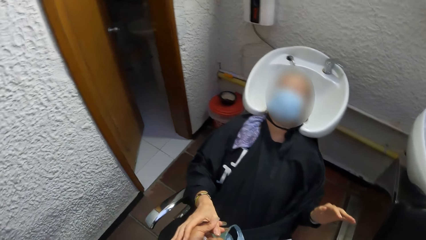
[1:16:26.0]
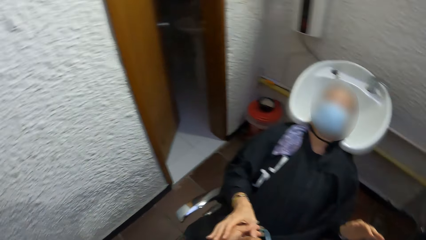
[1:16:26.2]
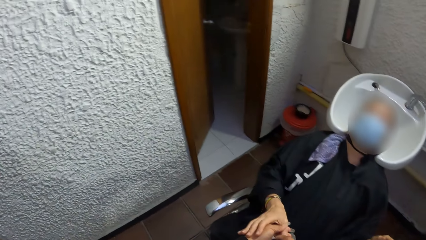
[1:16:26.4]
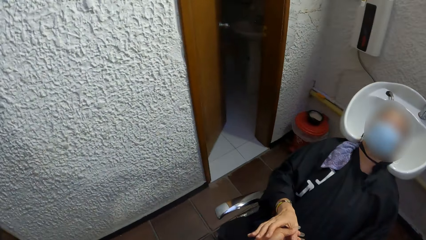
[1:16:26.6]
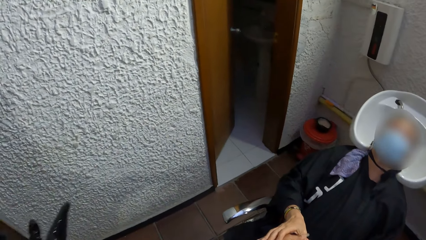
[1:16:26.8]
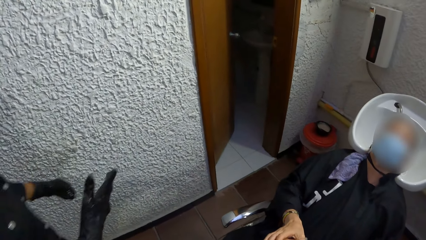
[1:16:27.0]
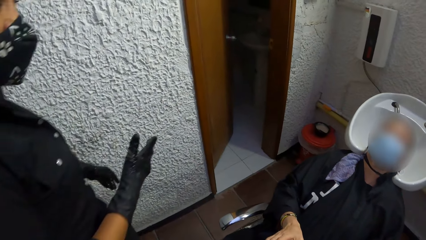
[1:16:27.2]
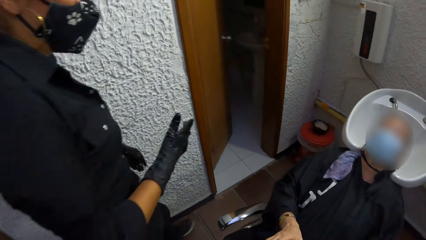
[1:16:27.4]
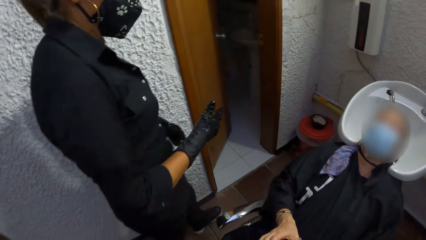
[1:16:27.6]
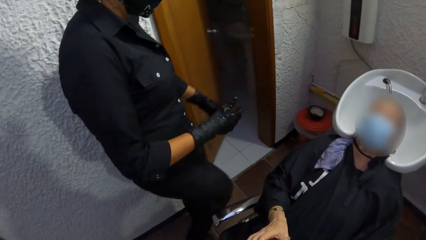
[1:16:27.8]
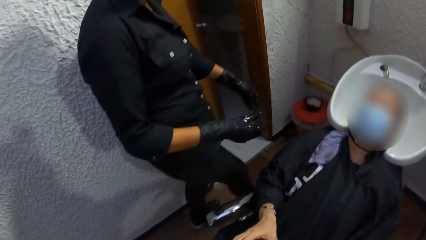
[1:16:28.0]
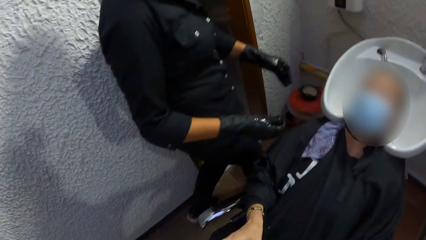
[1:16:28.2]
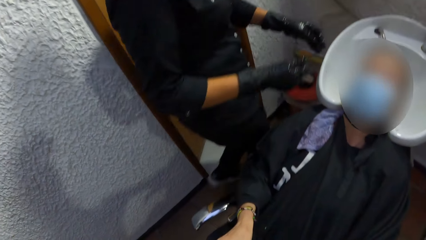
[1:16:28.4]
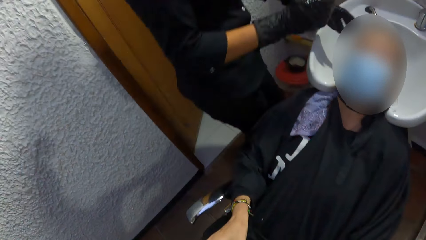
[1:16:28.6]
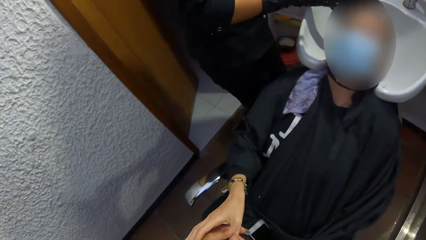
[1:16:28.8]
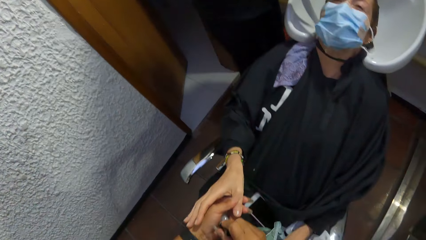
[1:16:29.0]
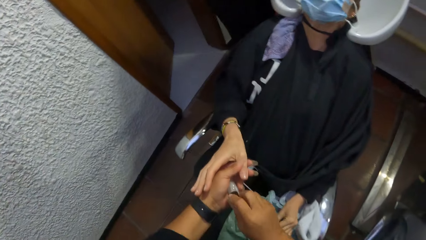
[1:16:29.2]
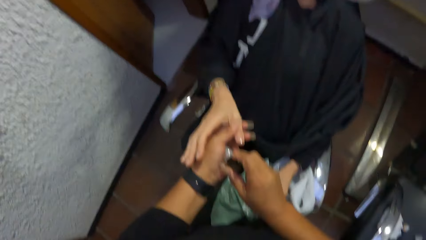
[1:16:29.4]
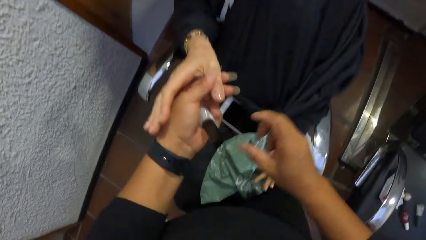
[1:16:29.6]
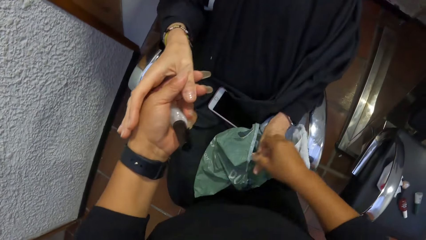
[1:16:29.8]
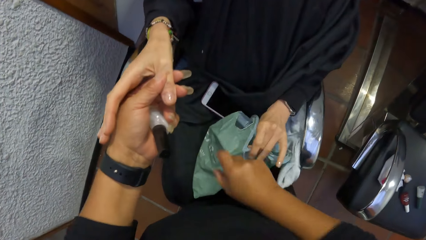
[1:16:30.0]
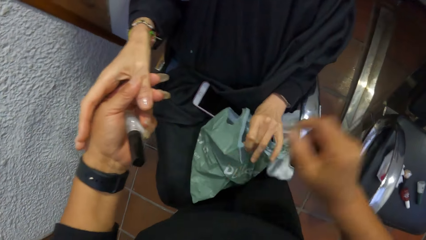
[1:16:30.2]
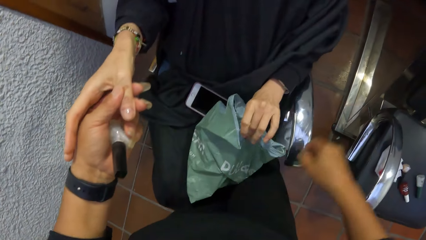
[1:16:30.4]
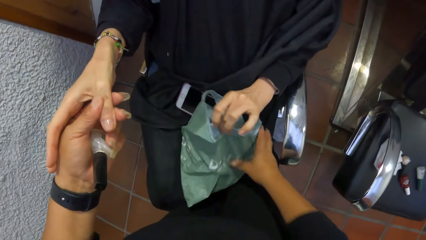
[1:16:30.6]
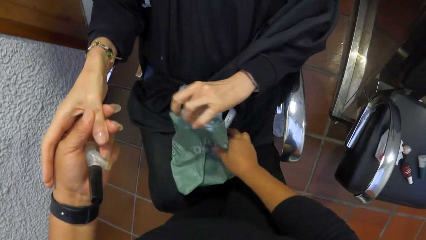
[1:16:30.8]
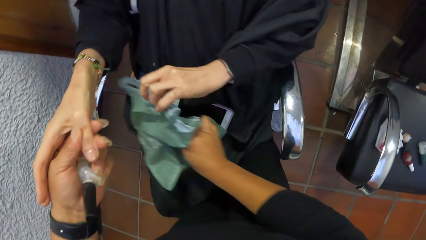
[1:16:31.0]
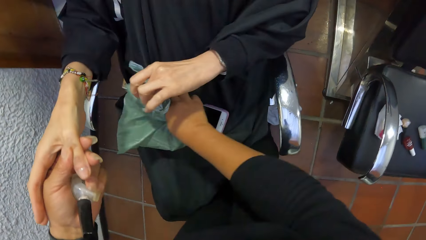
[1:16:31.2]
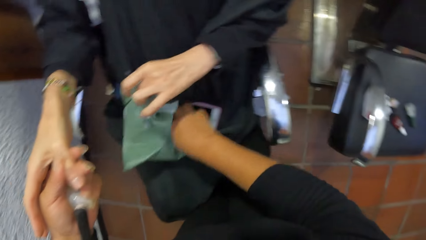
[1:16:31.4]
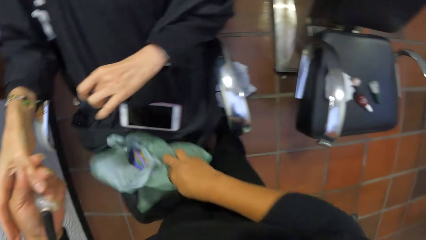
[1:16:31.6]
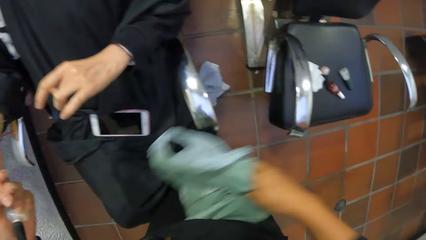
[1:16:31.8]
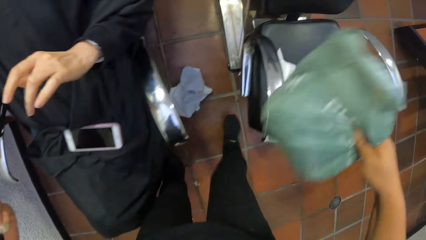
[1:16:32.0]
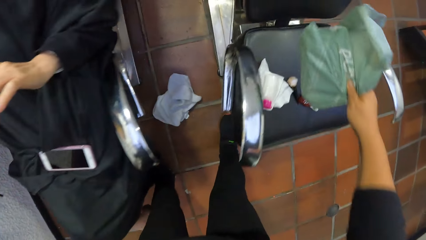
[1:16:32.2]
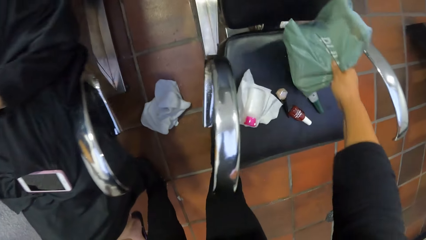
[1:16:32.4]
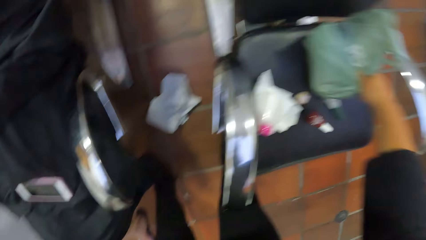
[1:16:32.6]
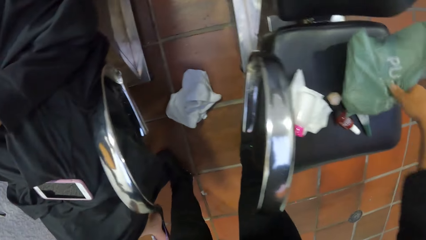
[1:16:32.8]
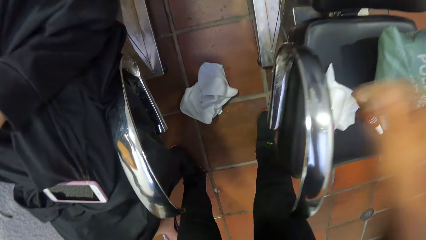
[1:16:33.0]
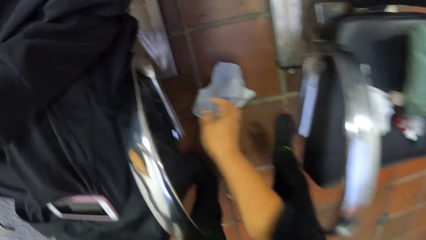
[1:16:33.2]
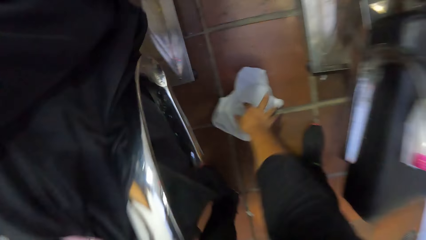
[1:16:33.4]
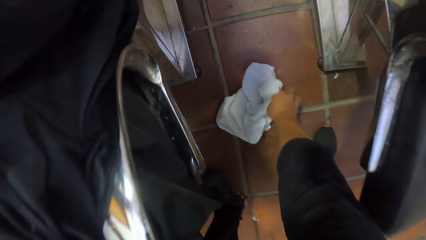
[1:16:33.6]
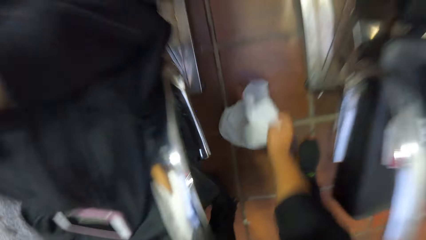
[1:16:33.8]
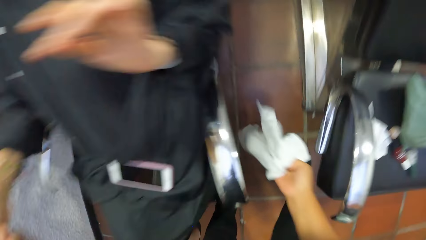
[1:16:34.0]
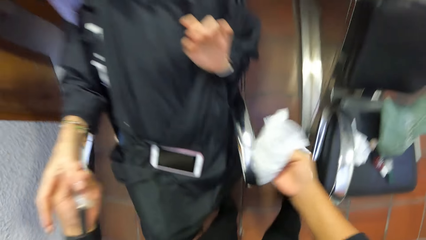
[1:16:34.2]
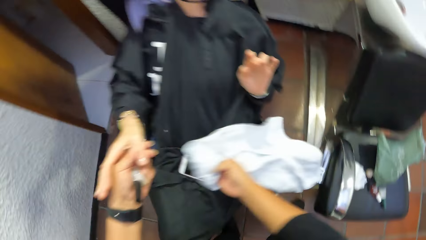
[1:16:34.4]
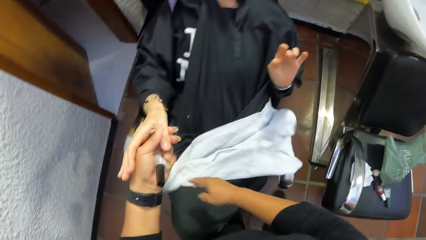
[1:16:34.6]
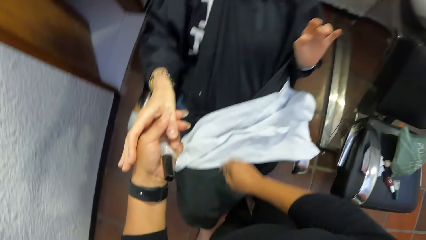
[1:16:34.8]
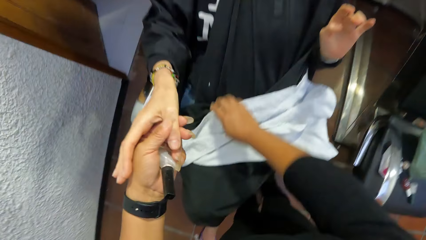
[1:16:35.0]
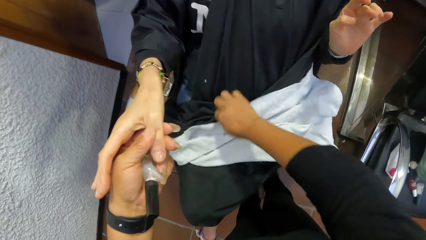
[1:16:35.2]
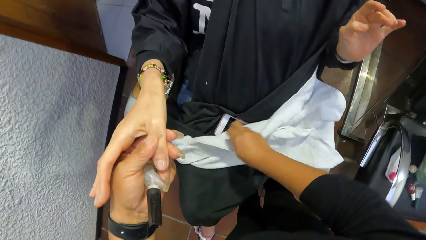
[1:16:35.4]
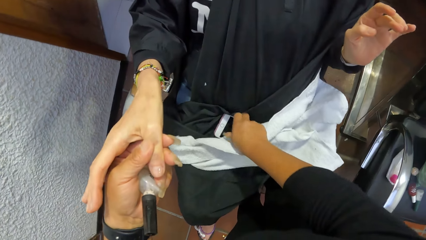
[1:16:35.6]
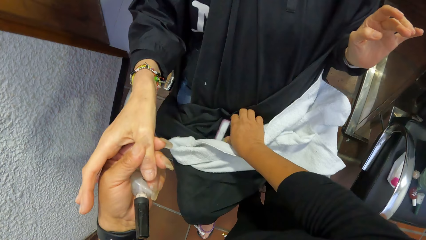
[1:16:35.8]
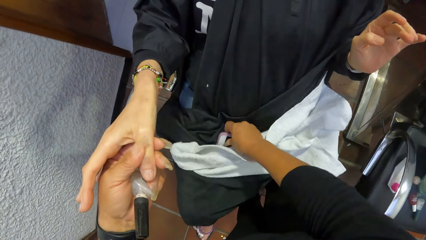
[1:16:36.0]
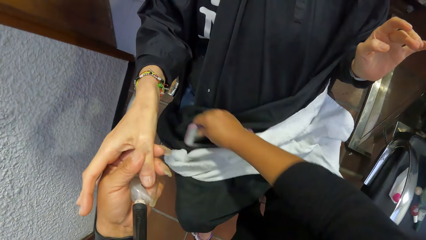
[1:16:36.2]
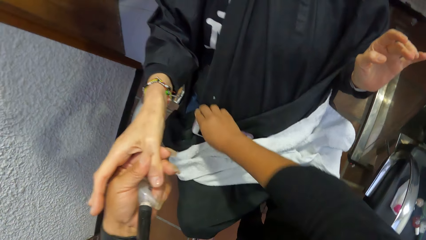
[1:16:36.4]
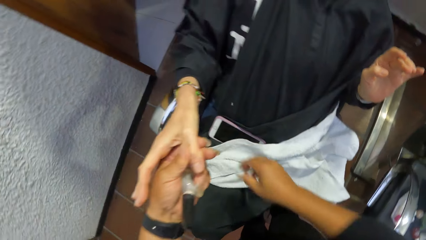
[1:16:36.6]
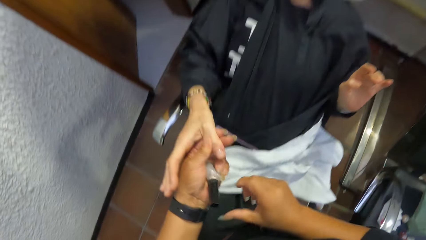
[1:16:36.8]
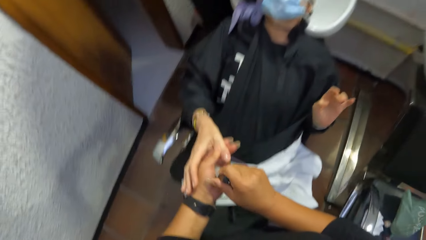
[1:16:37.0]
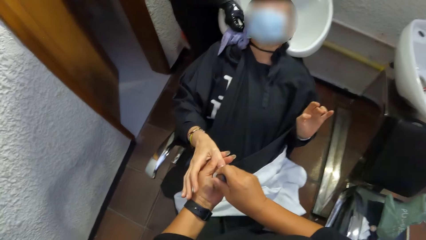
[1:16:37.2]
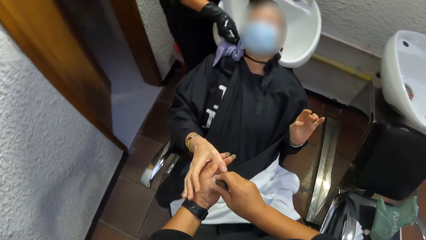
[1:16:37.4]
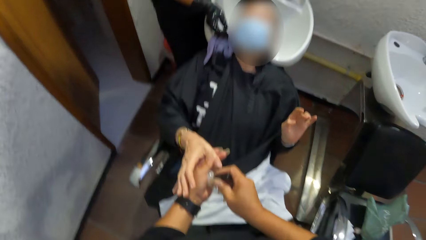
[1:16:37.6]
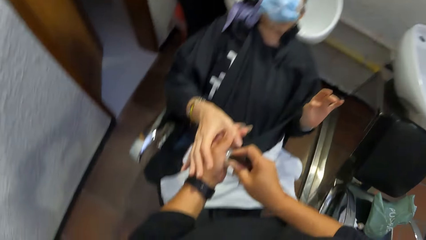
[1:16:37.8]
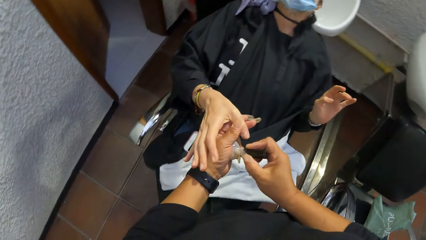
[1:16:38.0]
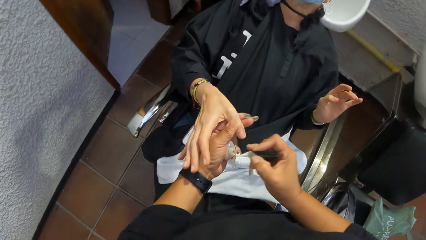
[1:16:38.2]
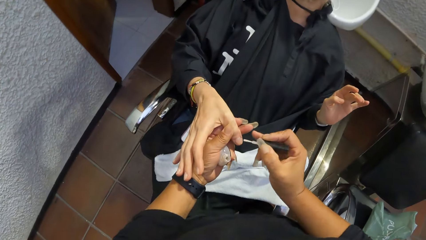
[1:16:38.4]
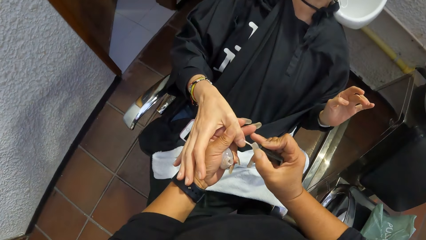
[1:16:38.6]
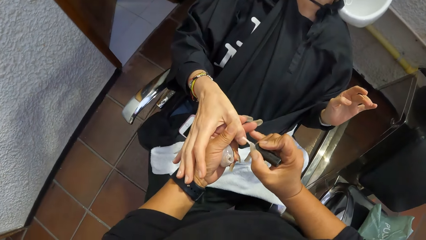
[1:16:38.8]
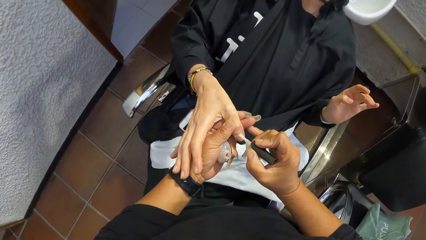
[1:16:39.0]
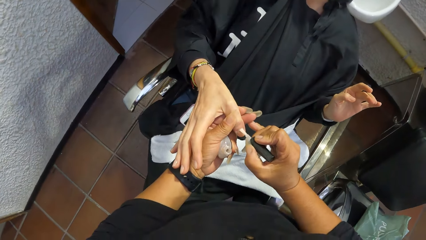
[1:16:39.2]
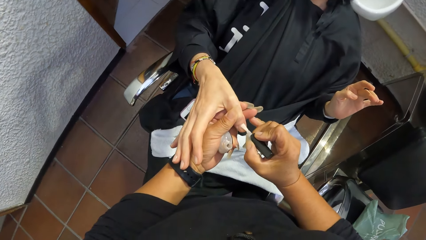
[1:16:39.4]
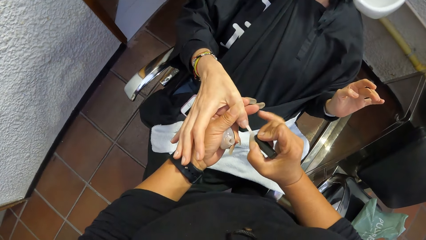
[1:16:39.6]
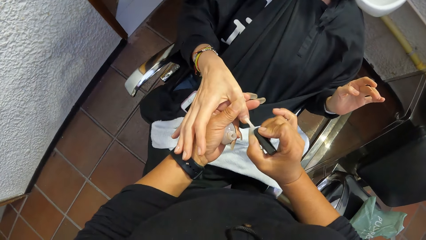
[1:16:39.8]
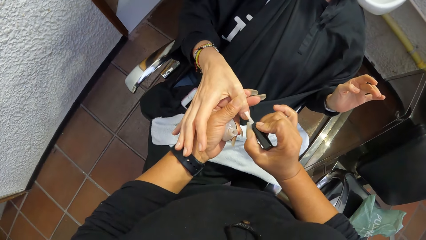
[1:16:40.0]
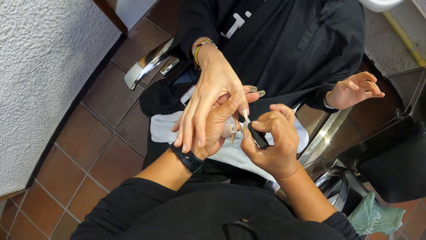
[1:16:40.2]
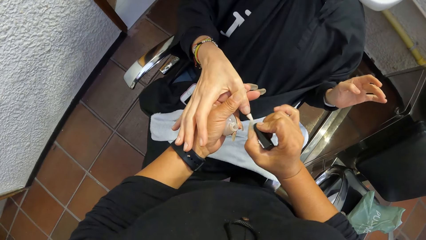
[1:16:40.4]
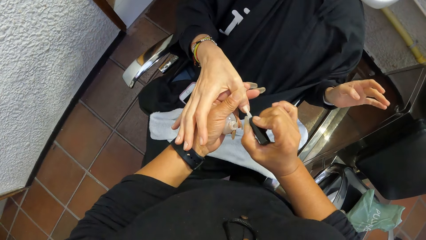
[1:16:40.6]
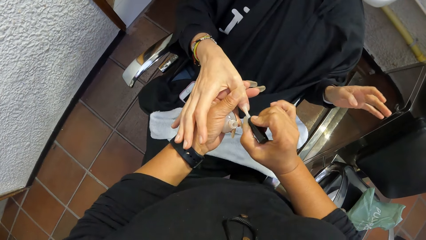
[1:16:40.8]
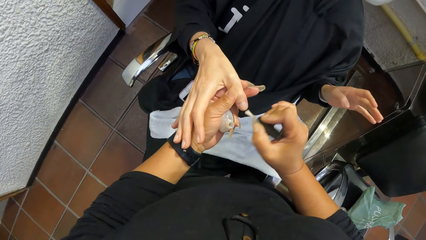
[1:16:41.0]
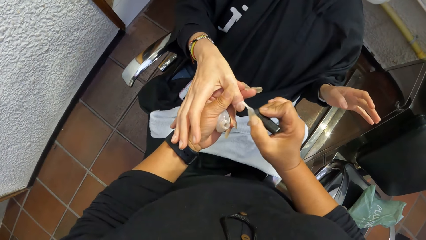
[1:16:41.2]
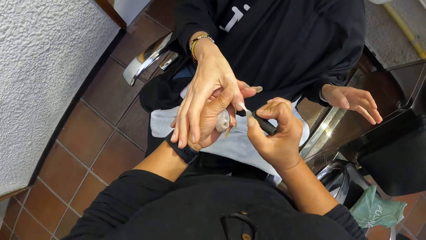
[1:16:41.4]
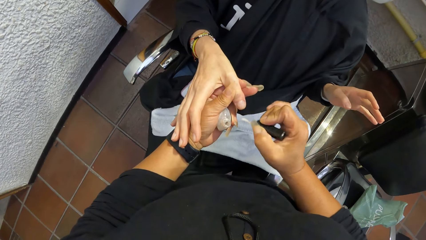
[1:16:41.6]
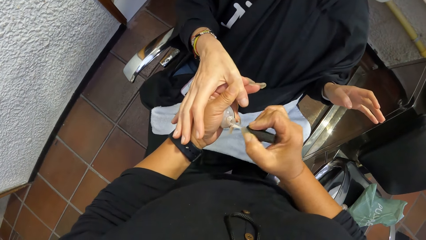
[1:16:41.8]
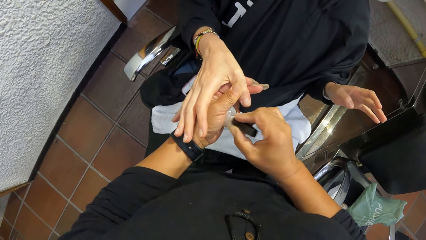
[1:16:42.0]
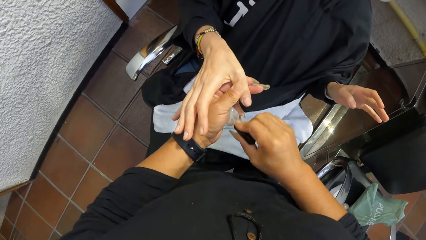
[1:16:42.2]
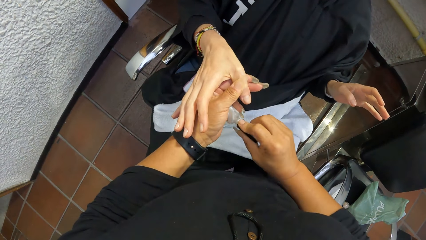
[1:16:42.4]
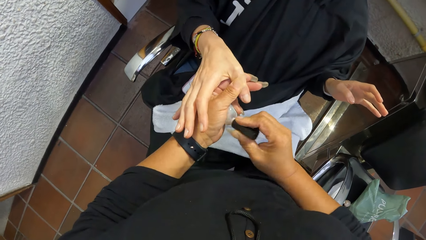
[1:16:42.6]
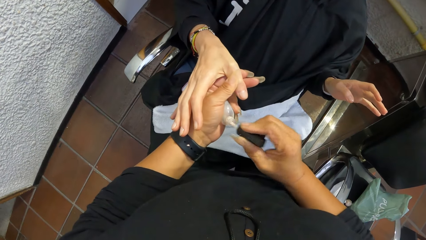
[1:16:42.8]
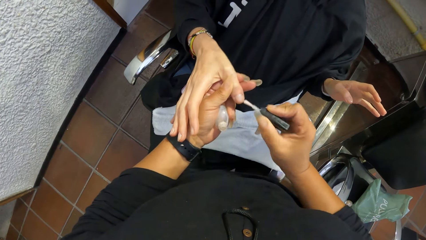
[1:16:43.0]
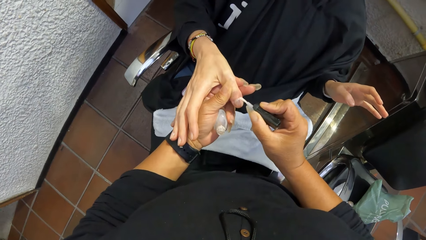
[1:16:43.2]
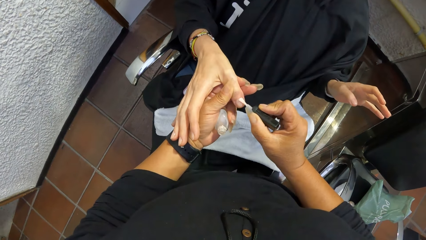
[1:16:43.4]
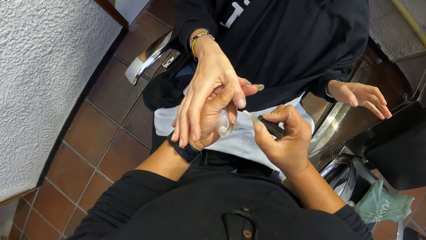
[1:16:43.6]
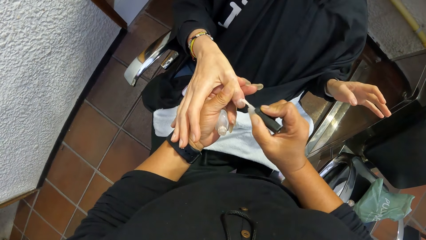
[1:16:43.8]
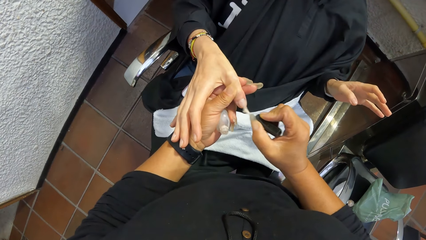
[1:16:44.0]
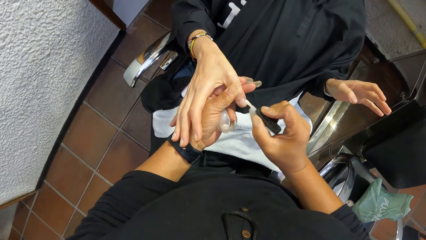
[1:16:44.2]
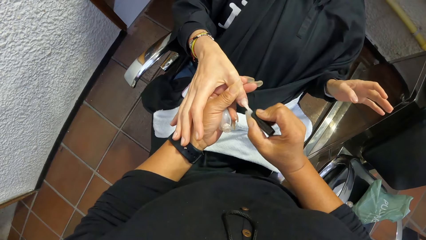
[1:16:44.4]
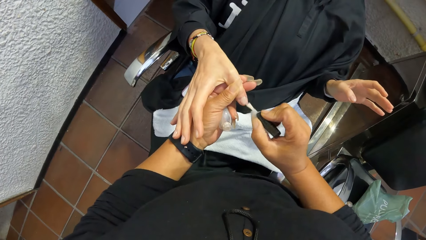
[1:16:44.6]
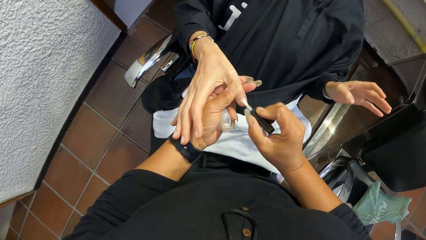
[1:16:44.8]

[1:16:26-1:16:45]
The camera wearer removes a polythene or paper from the thigh of the woman with her right hand. She holds the polythene in the woman's hand. She drops the polythene on the chair with her right hand. She picks the napkin from the floor with her right hand. She drops the napkin on the thigh of the woman with her right hand. She adjusts the napkin with her right hand. She adjusts a phone on the thigh of the woman with her right hand. She holds the phone on the woman's lap. She holds the top of the nail polish. She removes the nail polish brush from the nail polish container with her right hand. She opens the nail polish. She applies the nail polish to a right finger of the woman with the nail polish brush in her right hand. She puts the nail polish brush in her right hand into the nail polish container in her left hand. She removes the nail polish brush from the nail polish container with her right hand. She applies the nail polish to a right finger of the woman with the nail polish brush in her right hand.
